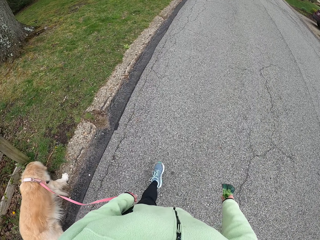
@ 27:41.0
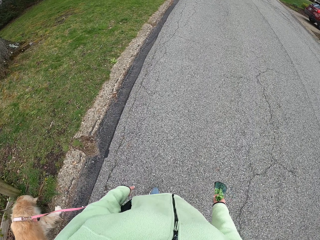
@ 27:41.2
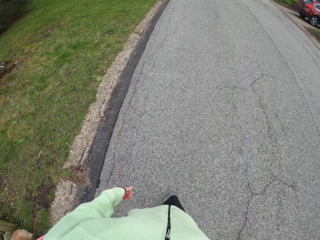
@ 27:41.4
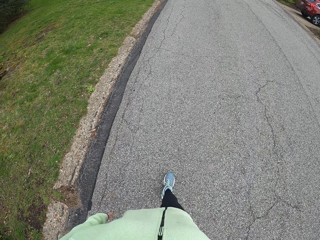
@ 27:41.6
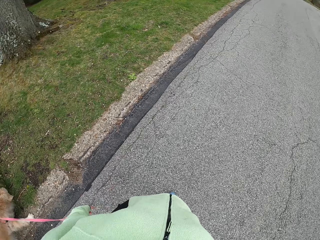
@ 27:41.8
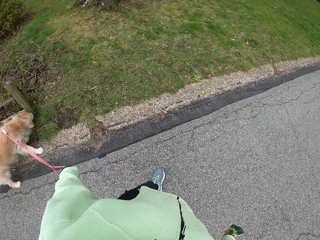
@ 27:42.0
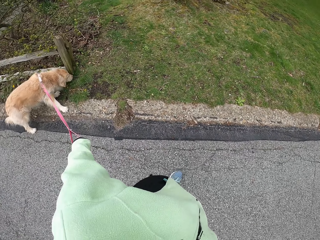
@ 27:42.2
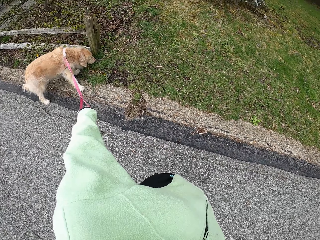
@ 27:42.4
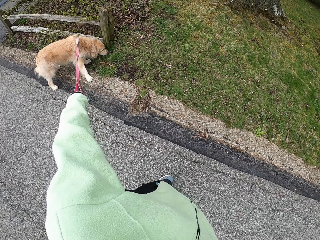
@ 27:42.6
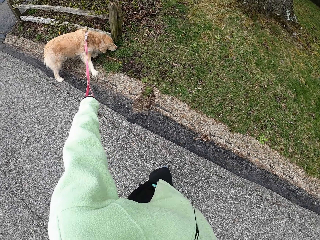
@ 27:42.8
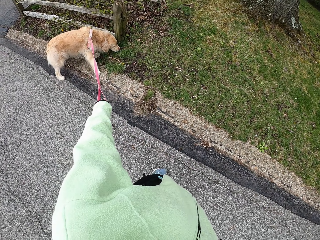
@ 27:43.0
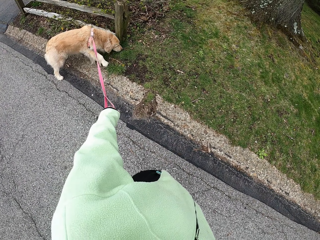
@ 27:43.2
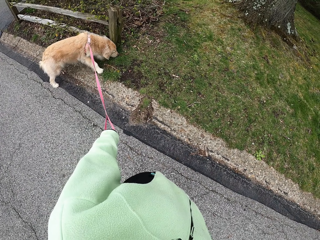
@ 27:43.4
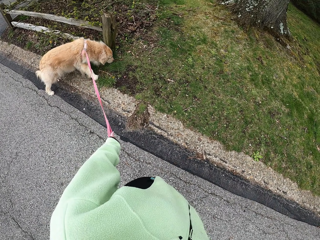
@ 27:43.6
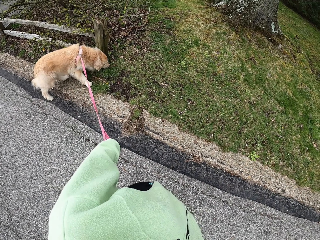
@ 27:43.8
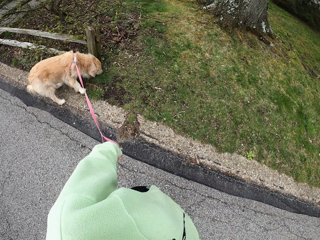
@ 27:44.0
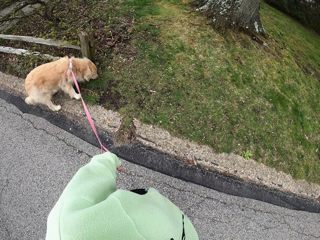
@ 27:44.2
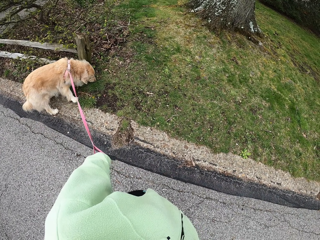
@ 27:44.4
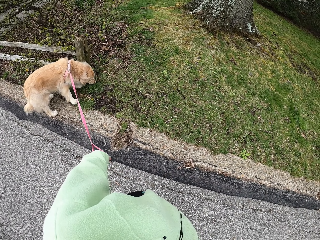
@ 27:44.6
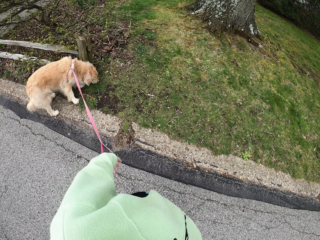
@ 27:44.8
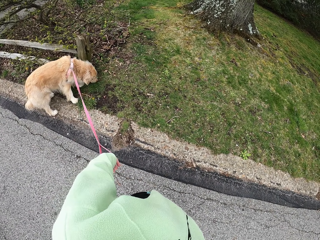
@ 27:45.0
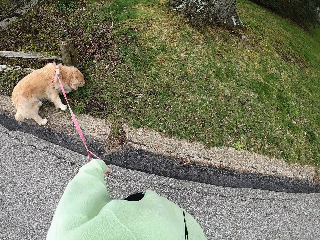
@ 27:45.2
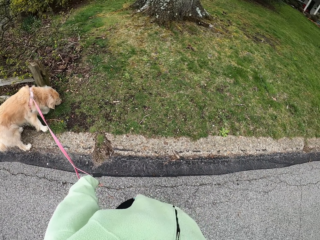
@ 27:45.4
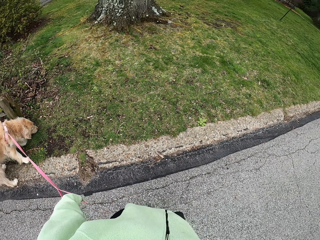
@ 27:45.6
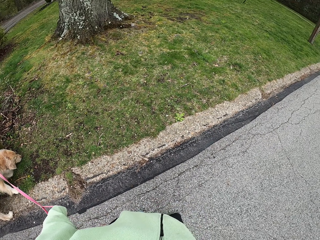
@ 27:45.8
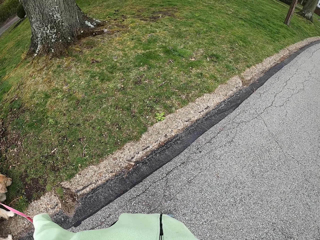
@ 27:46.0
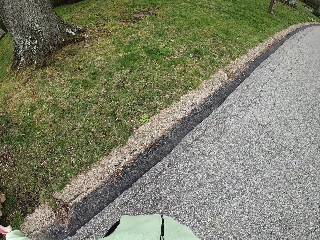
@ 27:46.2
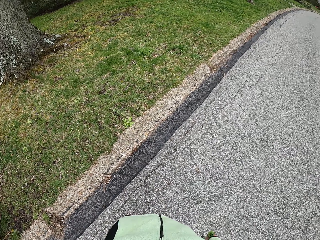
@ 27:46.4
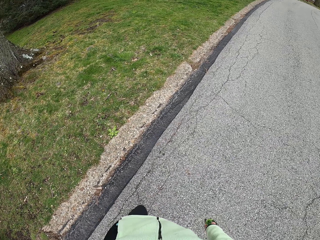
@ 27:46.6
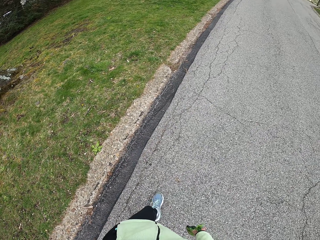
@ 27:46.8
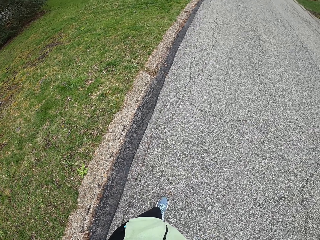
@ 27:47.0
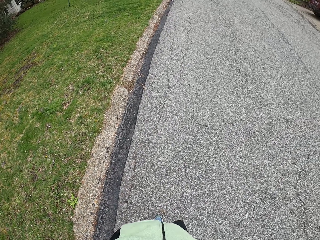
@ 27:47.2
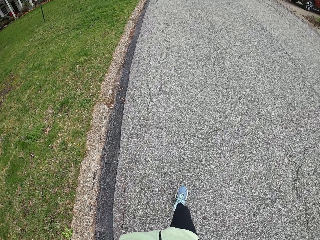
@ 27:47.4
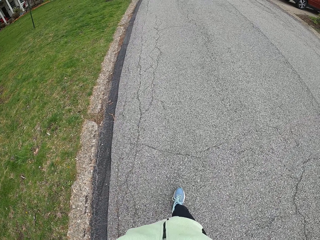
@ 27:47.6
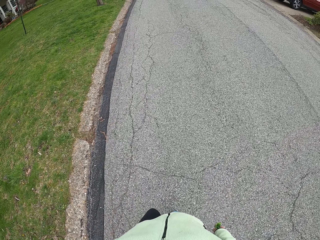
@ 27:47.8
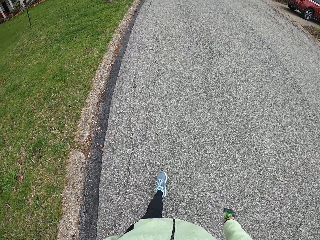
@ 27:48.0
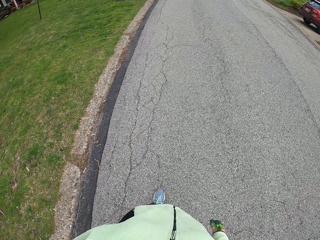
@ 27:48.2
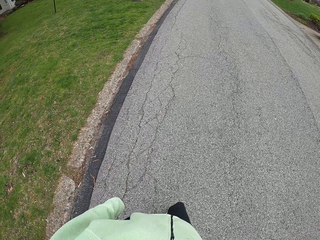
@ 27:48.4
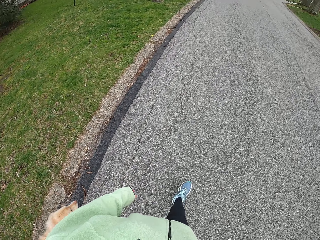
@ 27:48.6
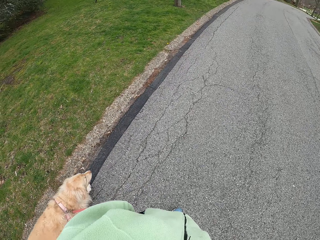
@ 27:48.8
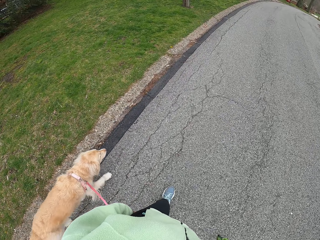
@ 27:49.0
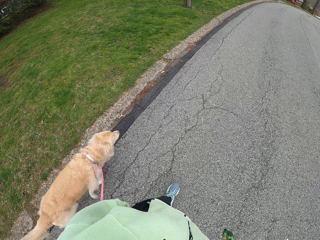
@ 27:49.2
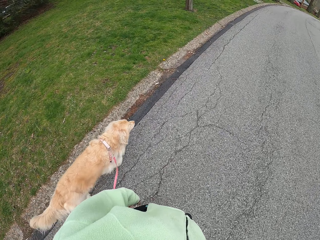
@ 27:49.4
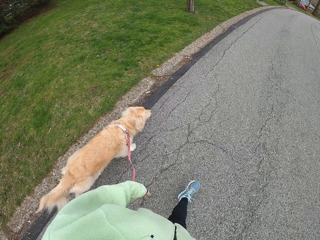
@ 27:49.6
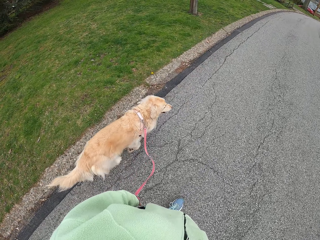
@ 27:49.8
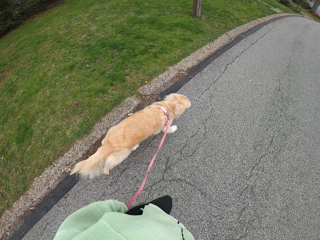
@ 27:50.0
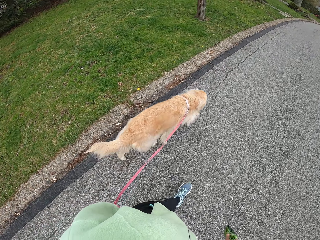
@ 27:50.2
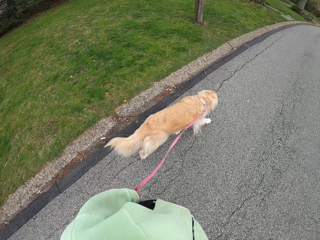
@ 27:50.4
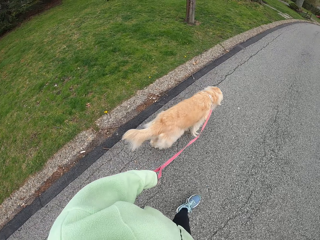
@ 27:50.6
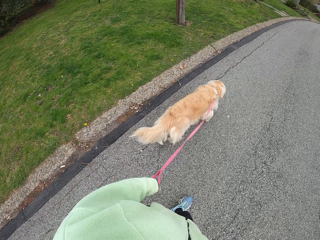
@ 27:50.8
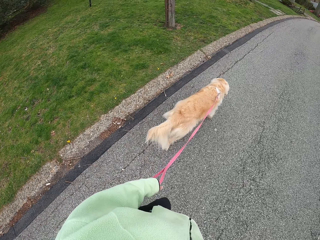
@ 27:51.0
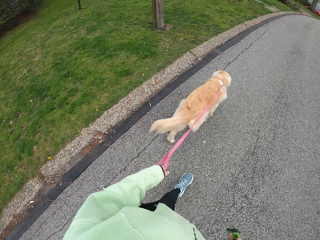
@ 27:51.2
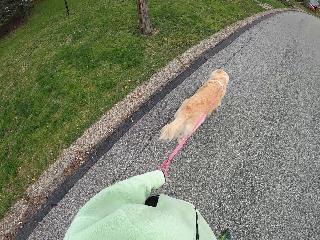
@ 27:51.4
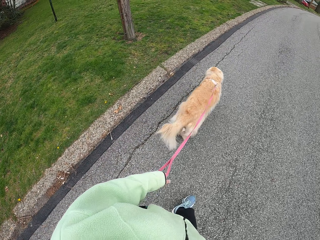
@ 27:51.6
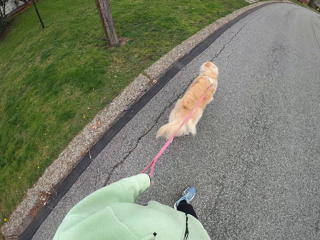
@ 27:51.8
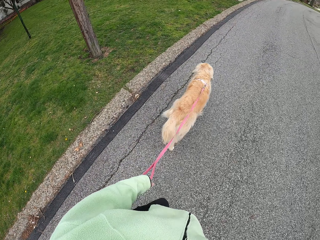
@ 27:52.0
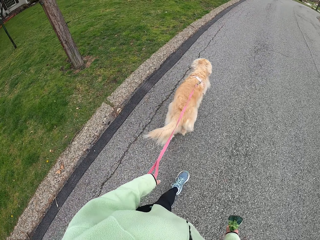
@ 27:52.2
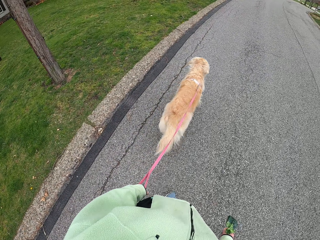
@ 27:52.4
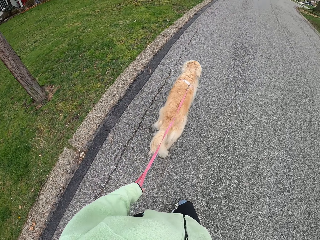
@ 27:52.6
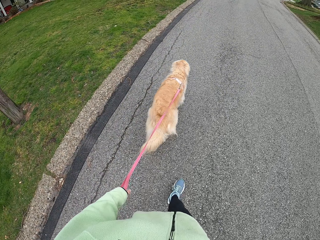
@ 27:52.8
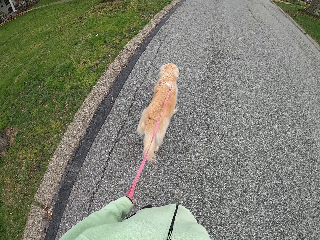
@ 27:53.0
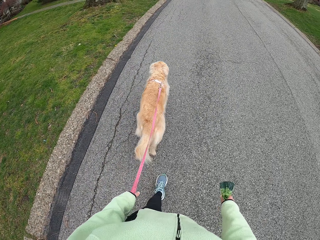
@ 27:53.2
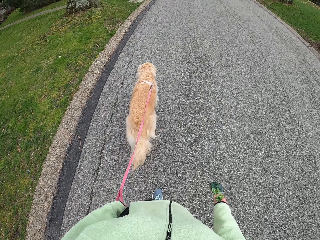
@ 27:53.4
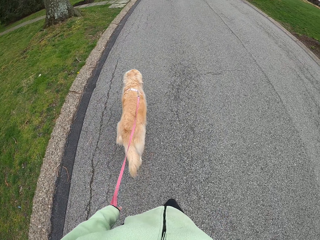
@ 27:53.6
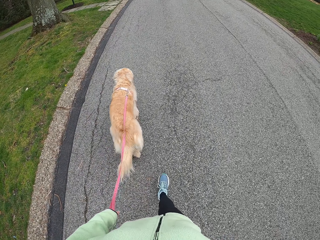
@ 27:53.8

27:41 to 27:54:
The camera wearer stares at the dog. They pause. They walk on the pavement.

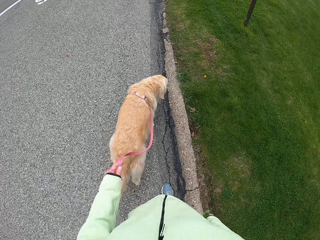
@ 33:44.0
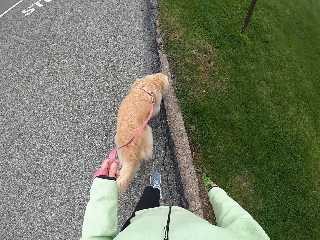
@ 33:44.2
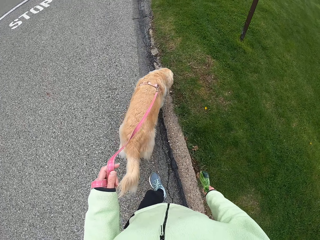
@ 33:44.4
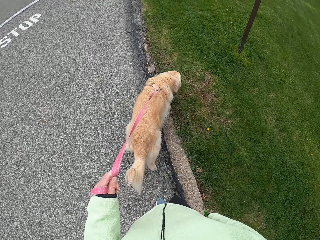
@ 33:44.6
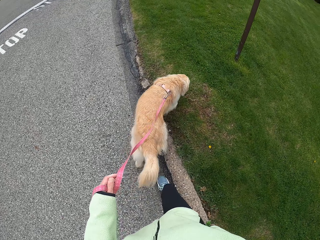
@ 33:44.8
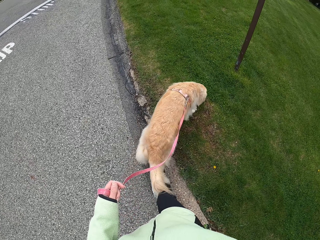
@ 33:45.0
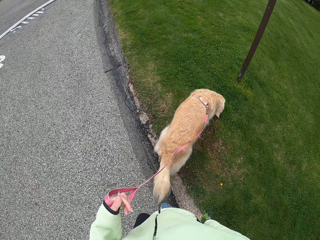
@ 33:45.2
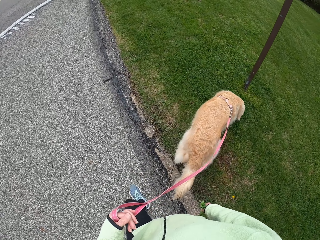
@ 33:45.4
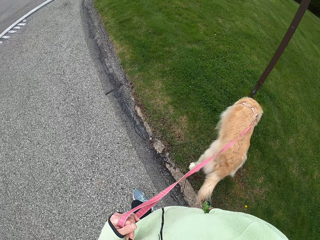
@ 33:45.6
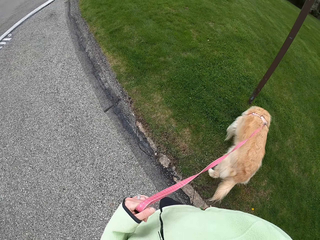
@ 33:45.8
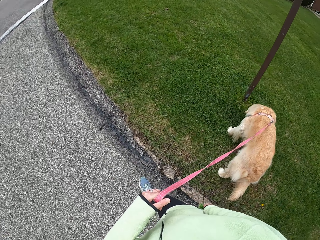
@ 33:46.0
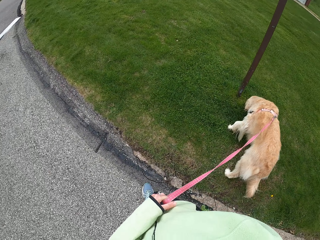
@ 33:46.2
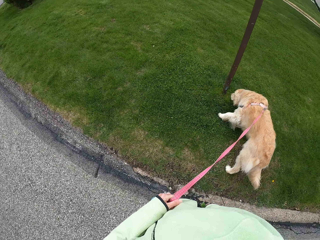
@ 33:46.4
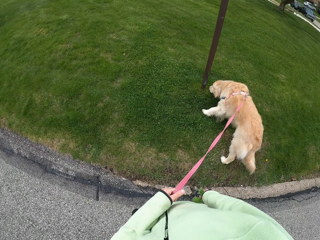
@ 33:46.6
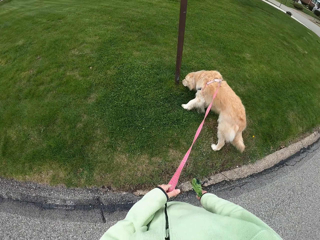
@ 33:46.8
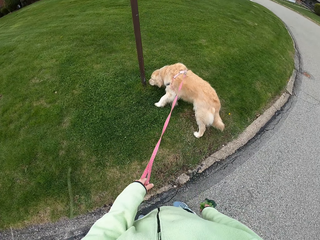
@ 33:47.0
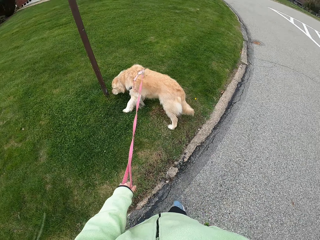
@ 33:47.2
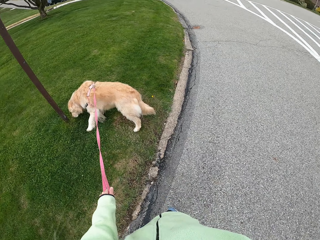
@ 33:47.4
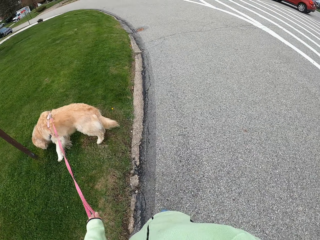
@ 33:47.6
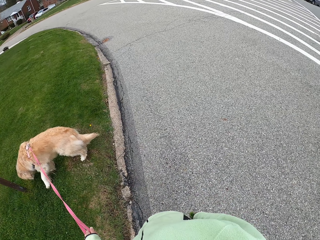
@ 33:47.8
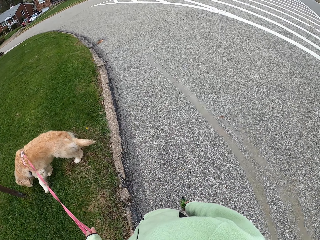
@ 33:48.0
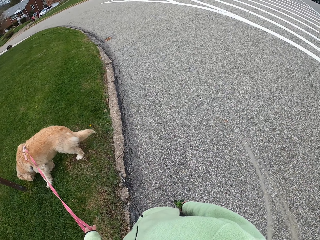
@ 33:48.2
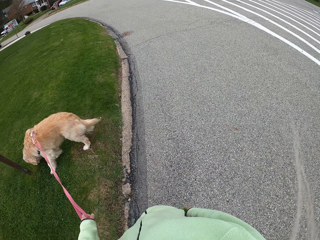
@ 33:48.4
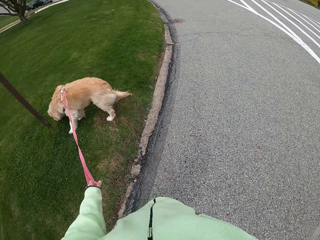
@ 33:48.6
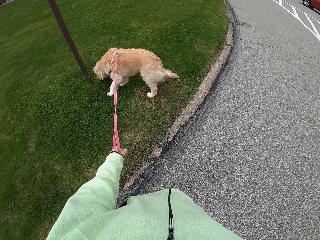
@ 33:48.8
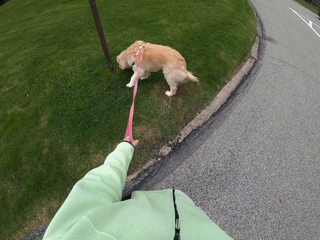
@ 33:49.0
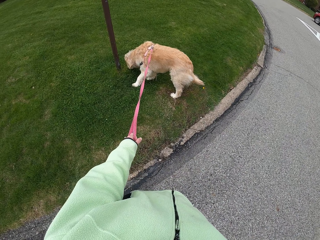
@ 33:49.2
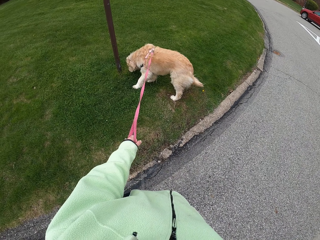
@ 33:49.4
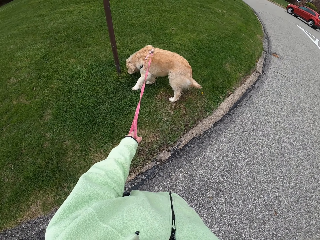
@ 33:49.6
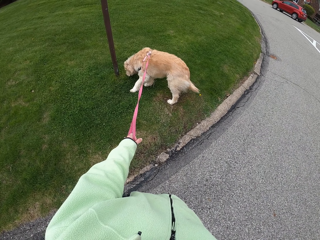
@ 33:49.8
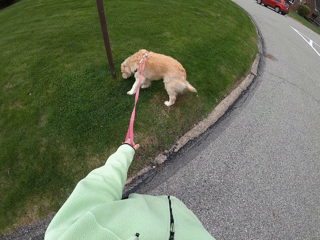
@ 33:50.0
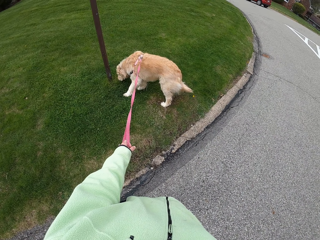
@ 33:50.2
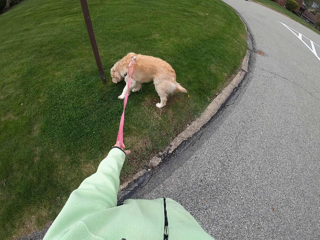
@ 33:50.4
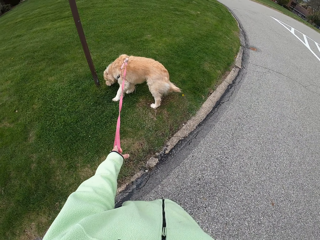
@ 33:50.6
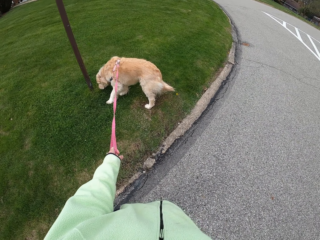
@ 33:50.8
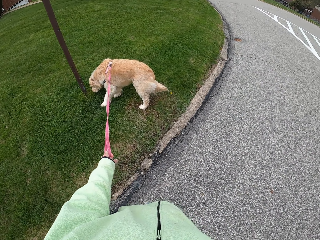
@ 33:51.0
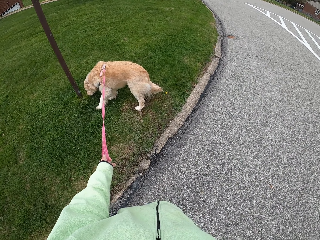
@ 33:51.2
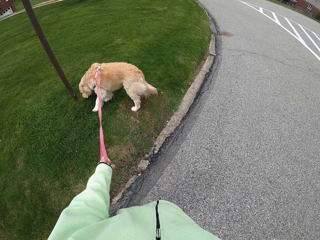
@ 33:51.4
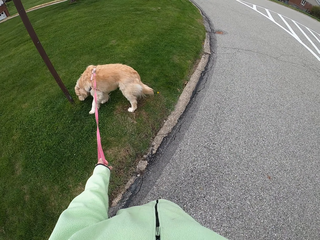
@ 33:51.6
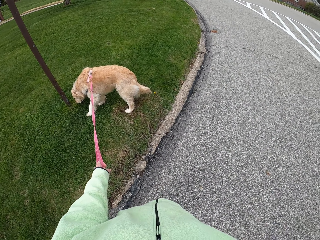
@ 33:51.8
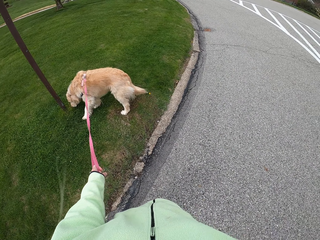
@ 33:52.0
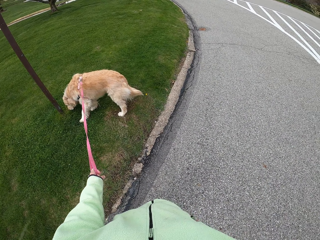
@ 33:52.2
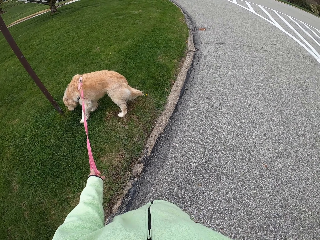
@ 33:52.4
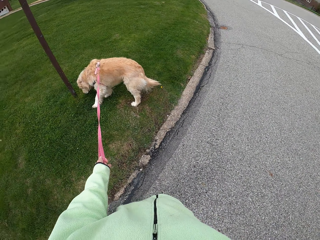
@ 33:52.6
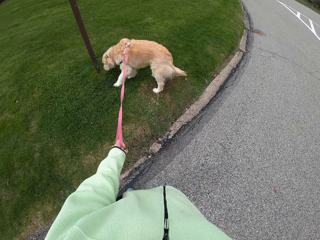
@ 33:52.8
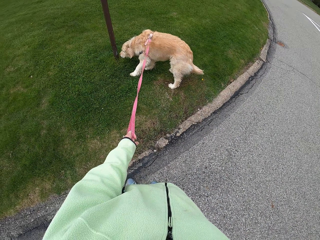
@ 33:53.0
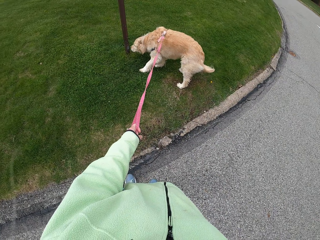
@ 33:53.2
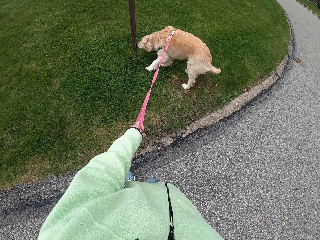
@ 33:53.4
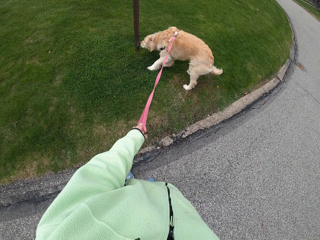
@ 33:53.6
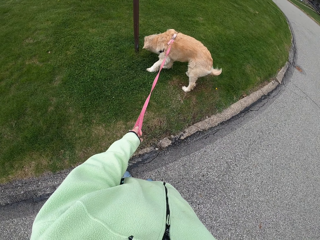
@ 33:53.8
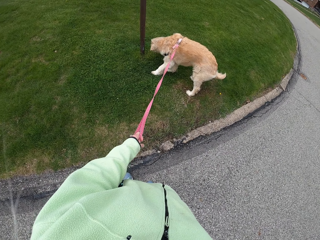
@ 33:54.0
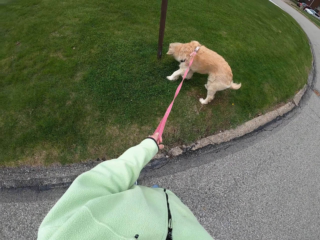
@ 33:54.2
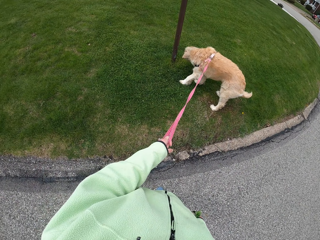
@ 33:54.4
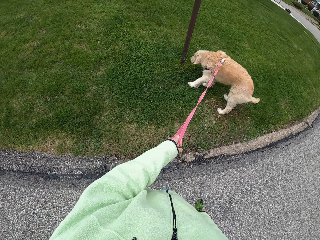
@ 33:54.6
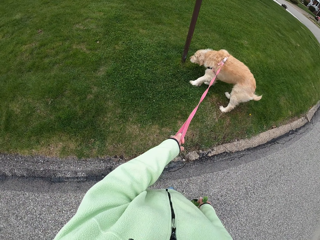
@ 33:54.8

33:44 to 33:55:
The camera wearer stops by the road side. They look around.
